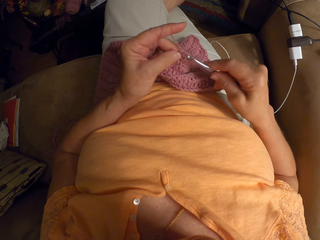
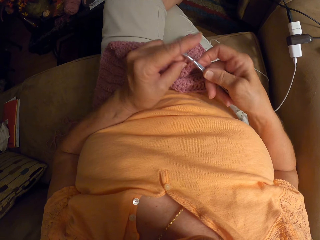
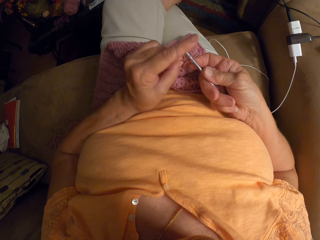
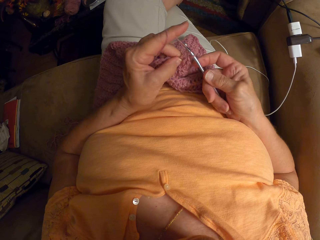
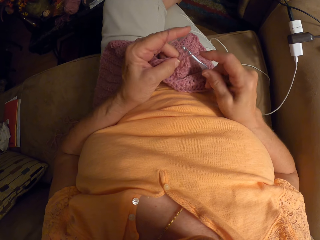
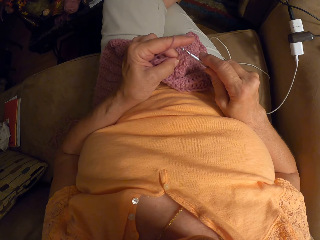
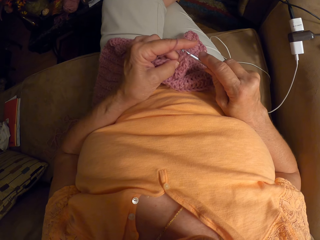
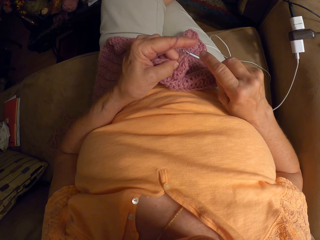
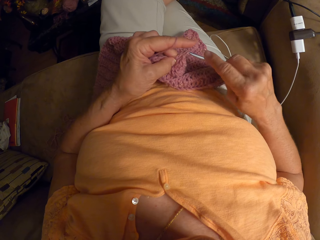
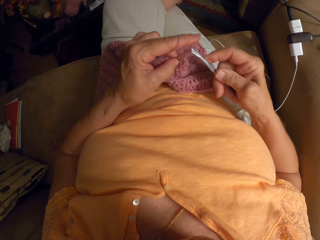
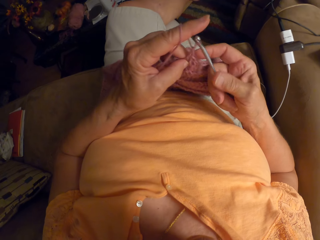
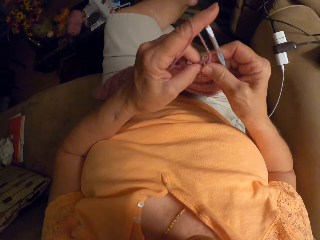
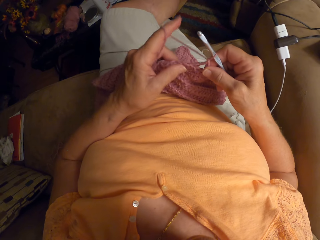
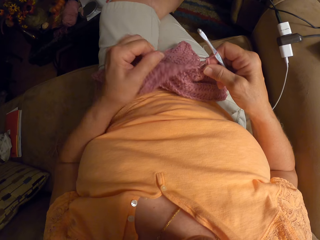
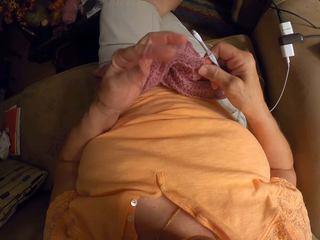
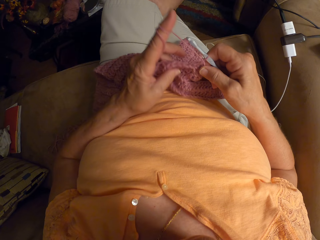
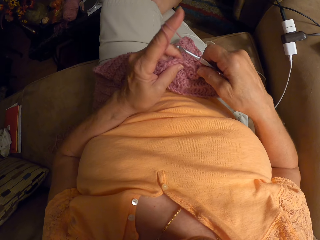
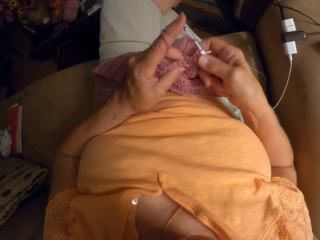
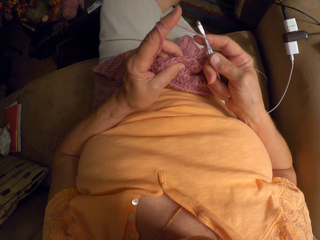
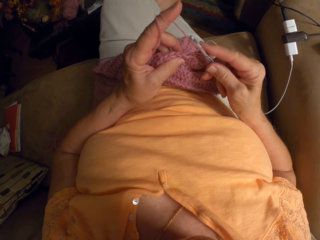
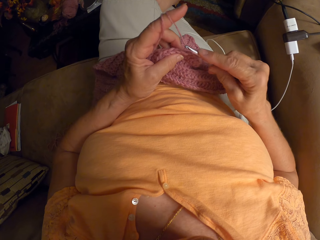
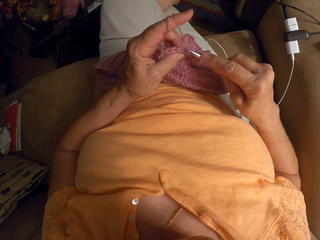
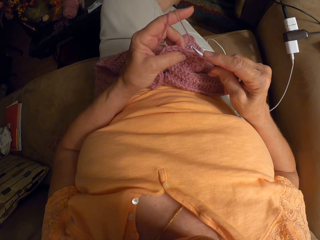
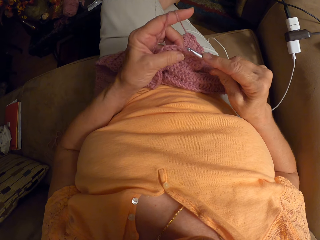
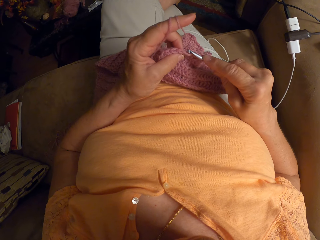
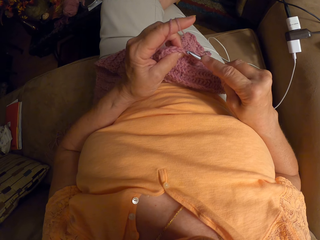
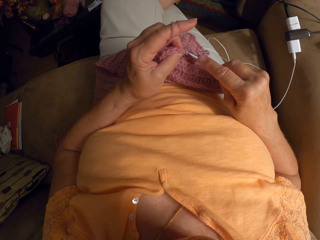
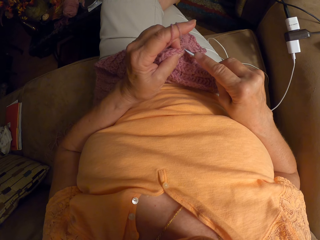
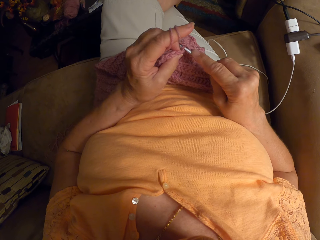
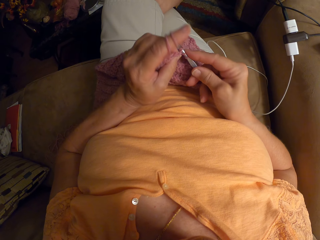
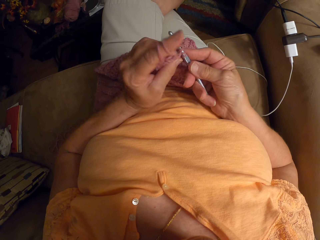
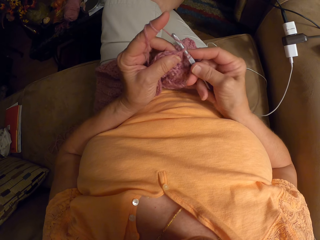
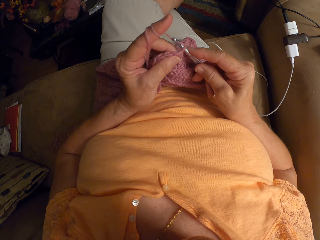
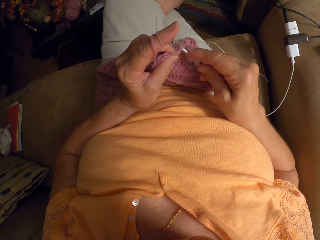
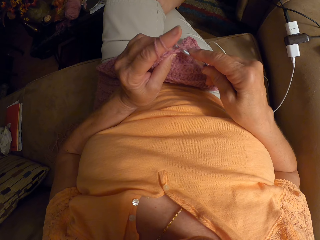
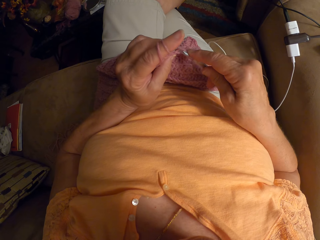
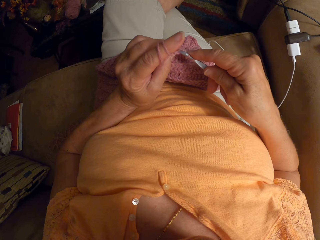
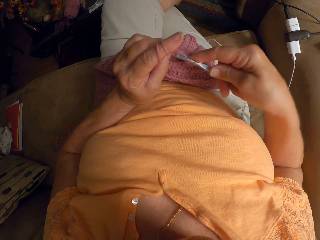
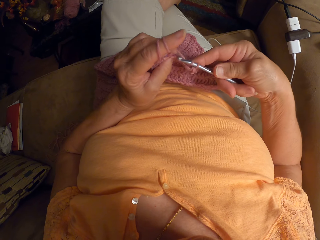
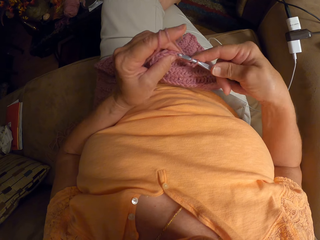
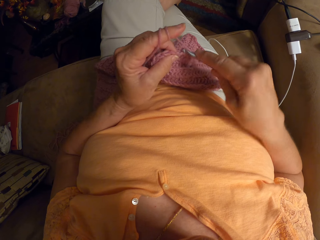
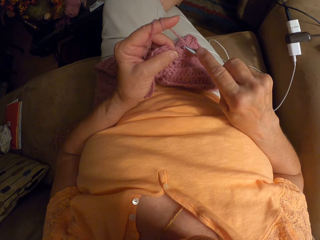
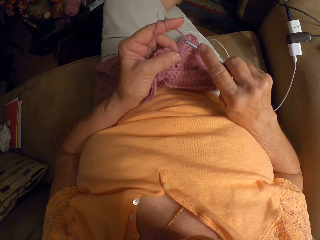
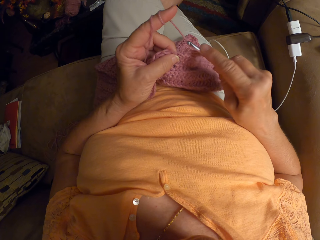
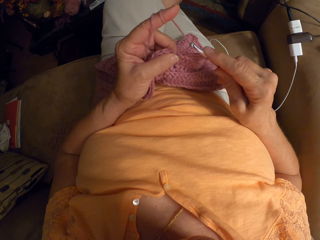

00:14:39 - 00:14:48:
The camera wearer twirls the yarn round her left hand. She crochets with the yarn.

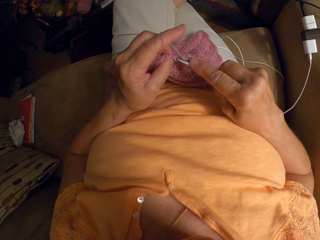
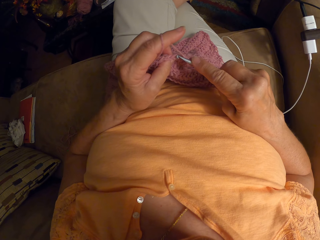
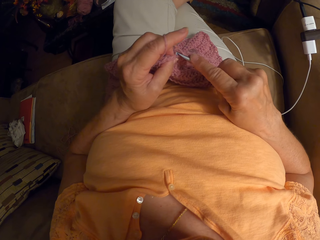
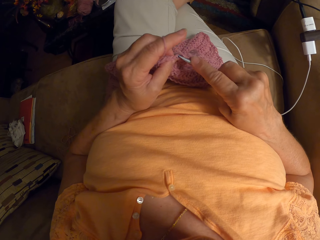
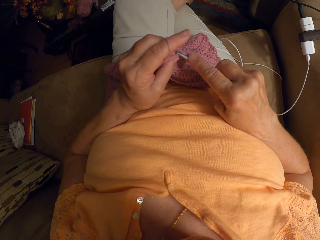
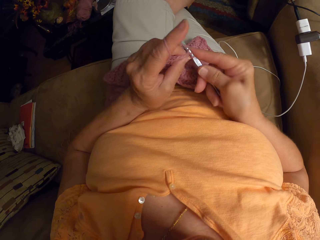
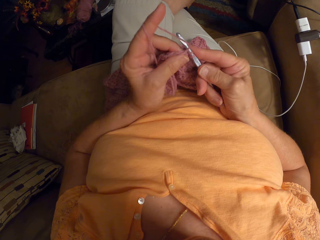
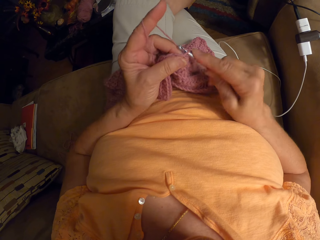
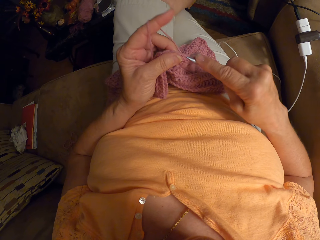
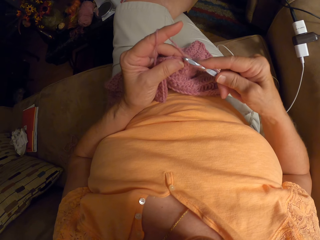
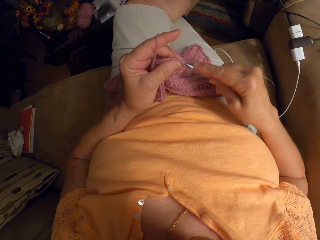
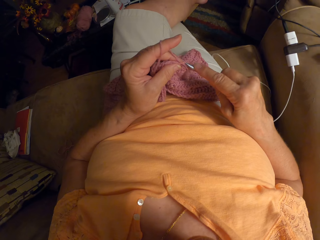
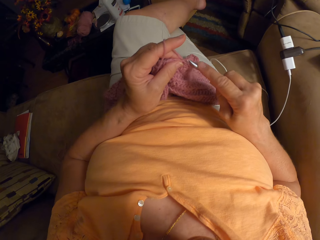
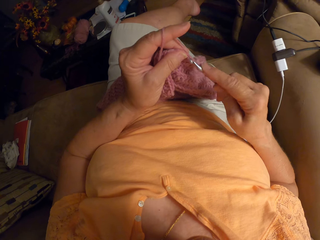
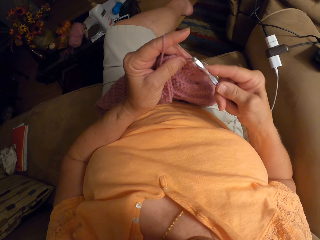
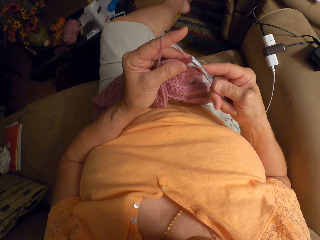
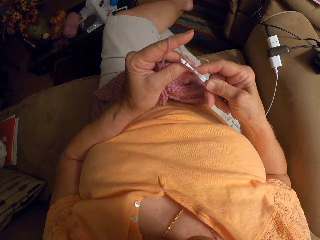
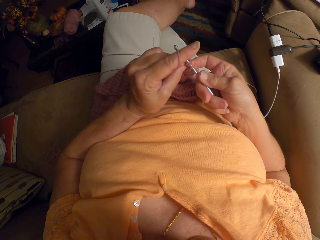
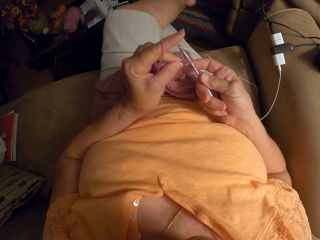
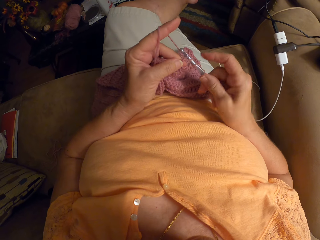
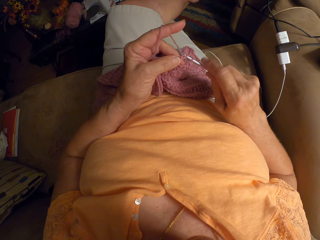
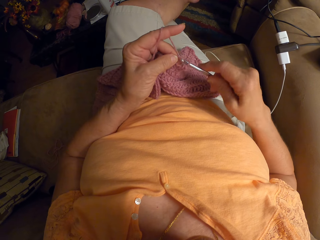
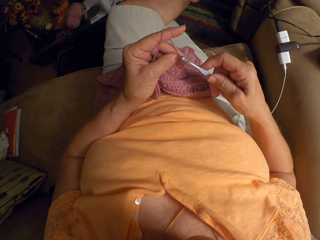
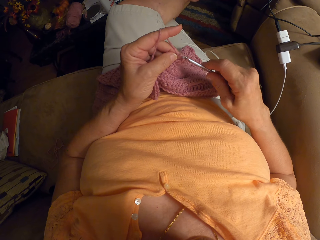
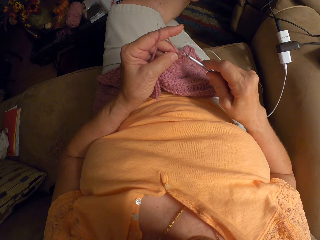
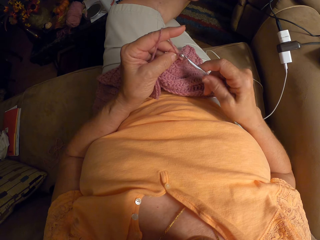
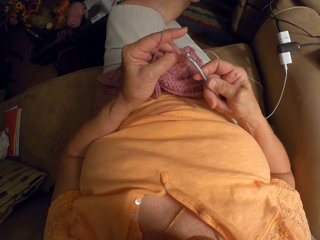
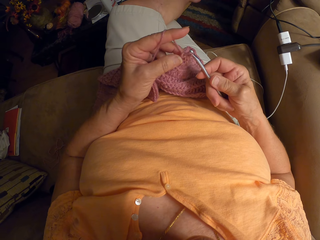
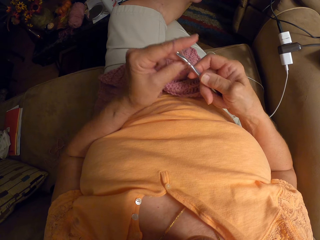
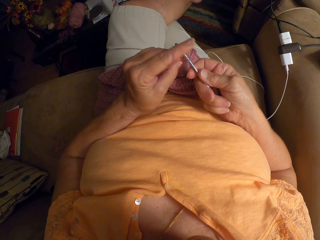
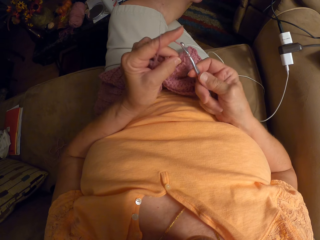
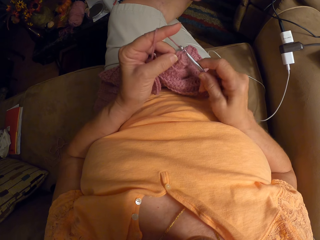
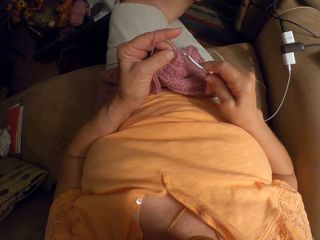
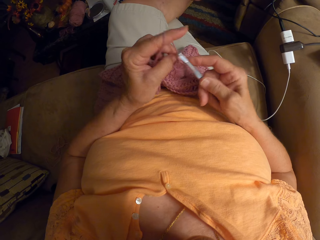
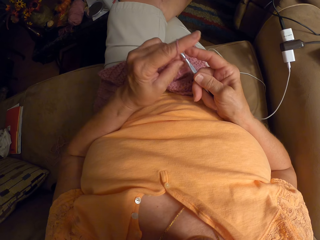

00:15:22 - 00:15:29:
The camera wearer adjusts her left hand.

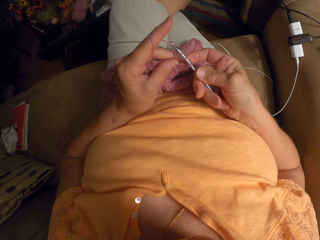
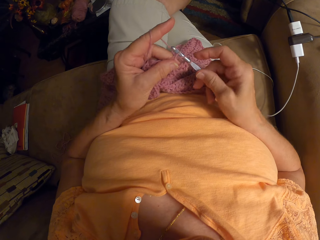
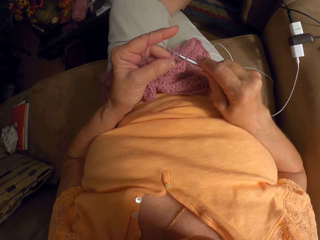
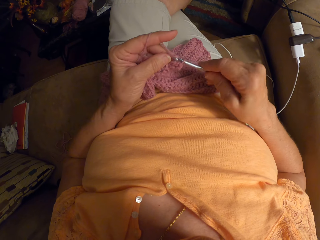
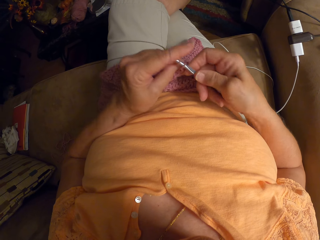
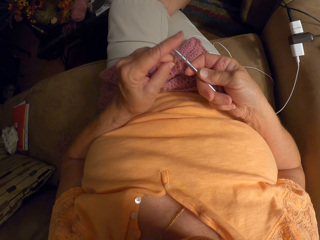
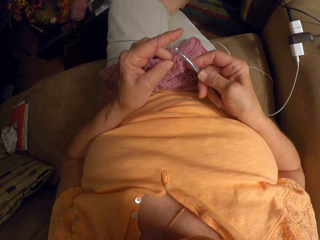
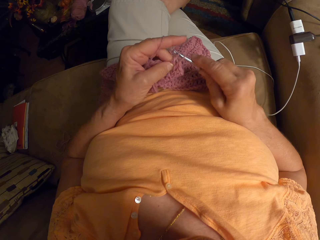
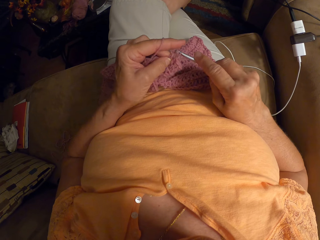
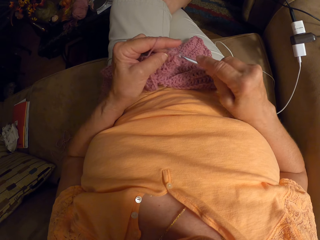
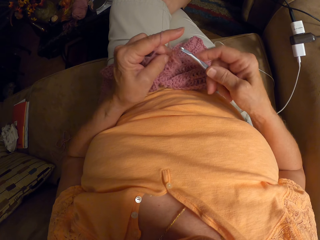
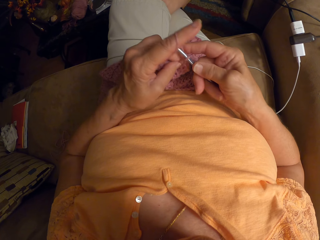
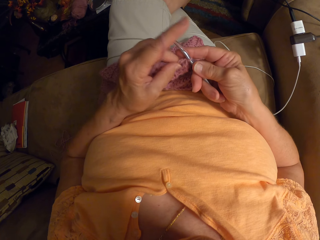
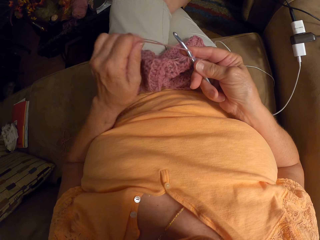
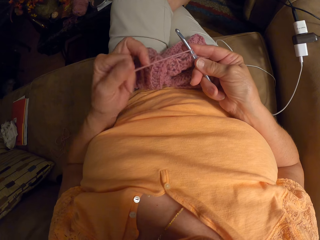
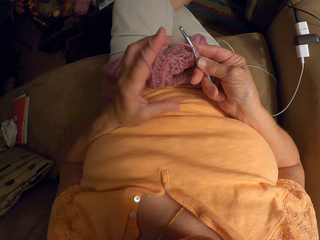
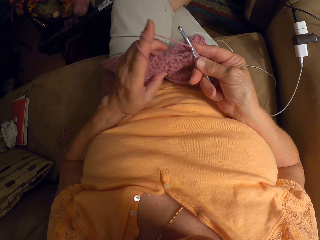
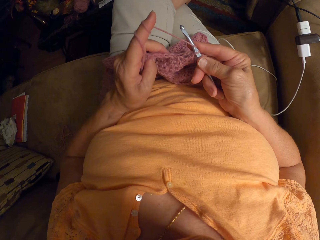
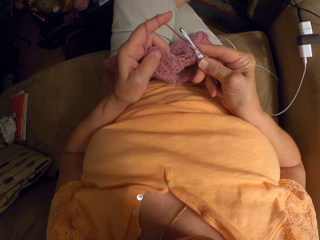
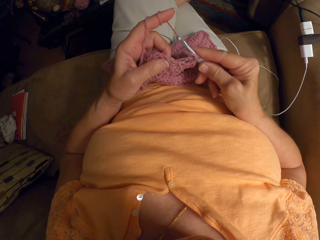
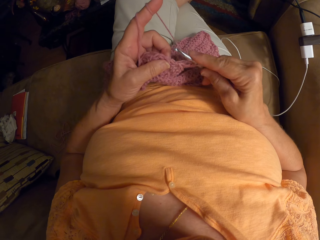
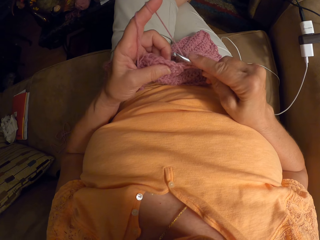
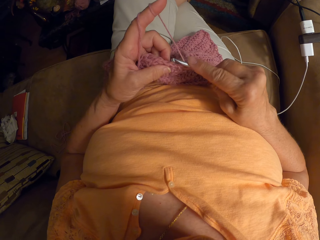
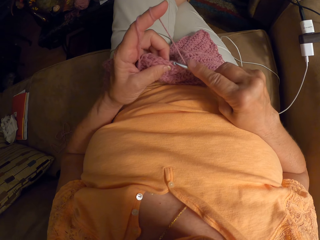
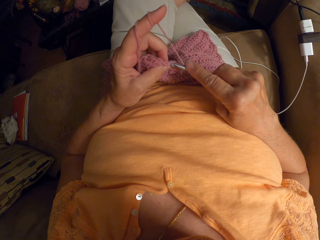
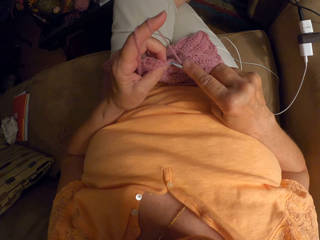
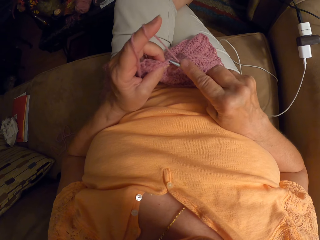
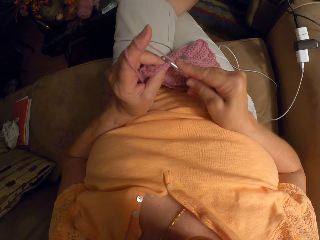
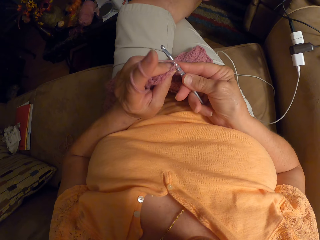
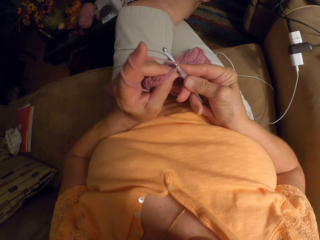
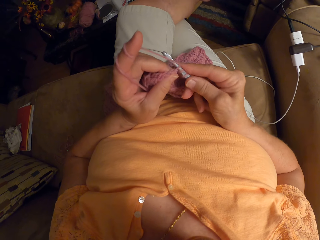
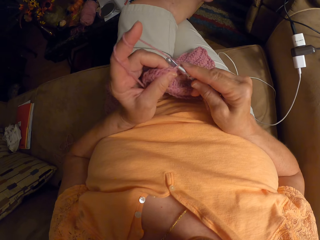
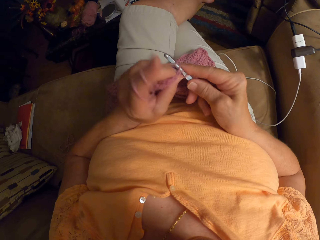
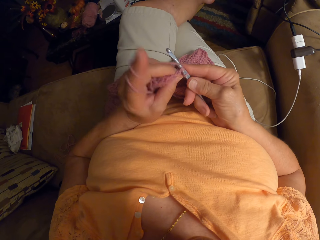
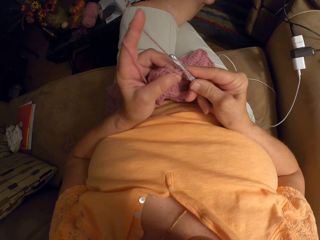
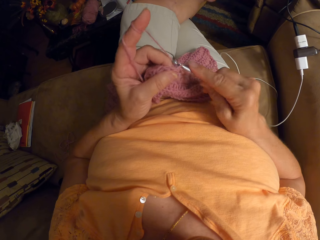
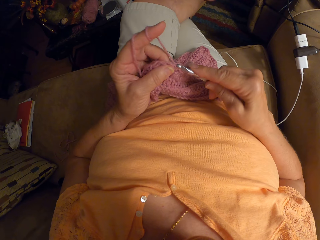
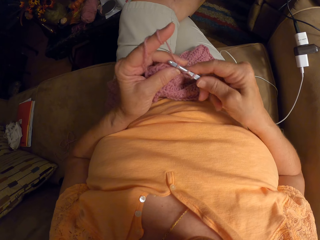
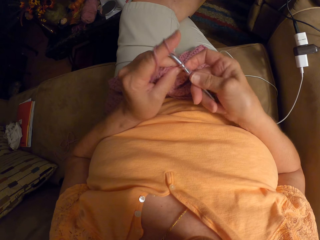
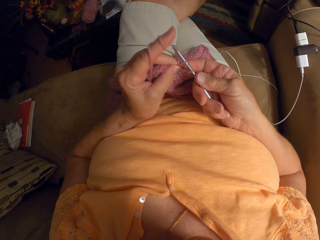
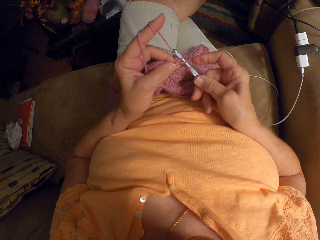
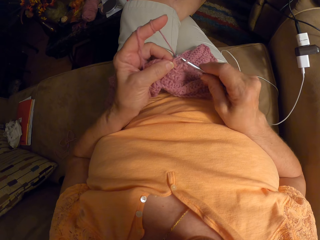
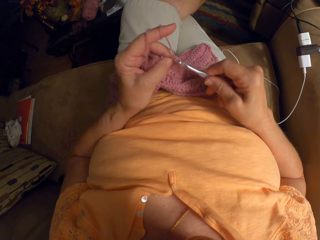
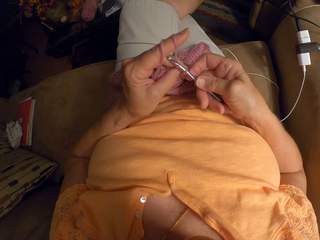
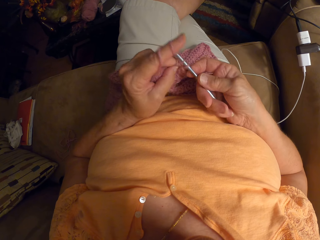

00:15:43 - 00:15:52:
The camera wearer twirls the yarn round her left hand. She crochets with the yarn.
